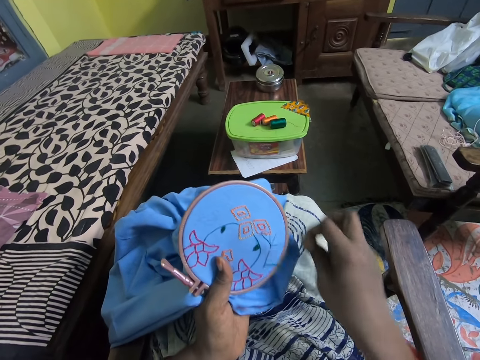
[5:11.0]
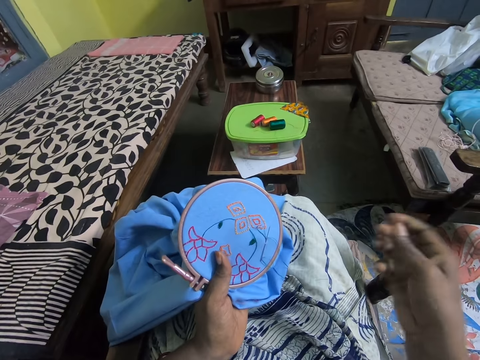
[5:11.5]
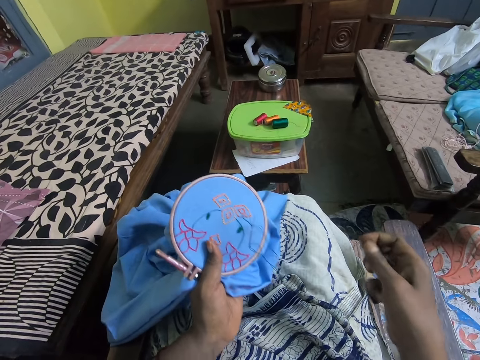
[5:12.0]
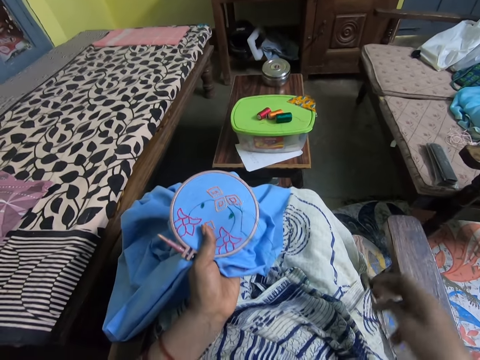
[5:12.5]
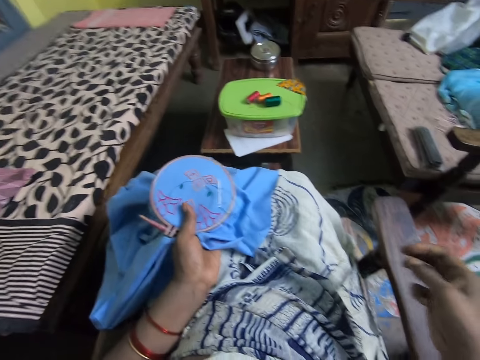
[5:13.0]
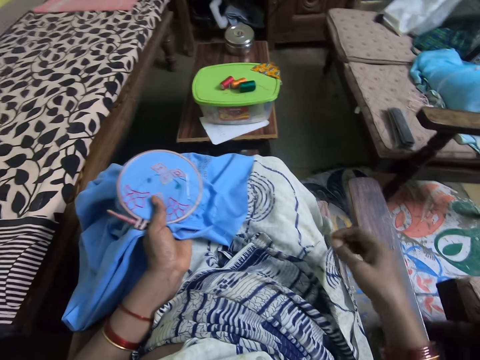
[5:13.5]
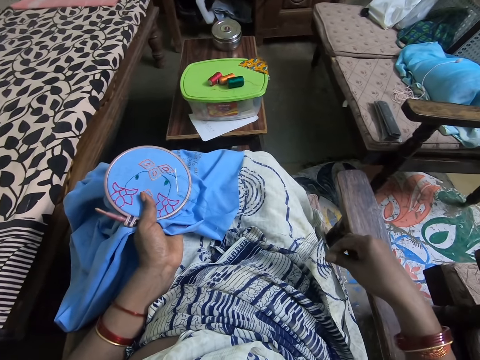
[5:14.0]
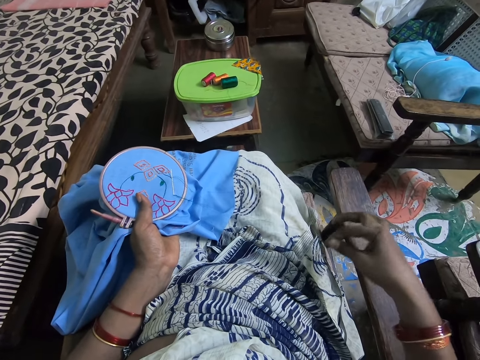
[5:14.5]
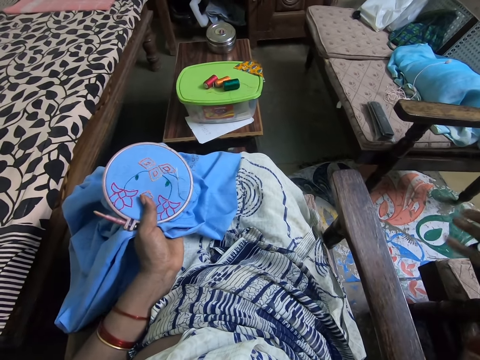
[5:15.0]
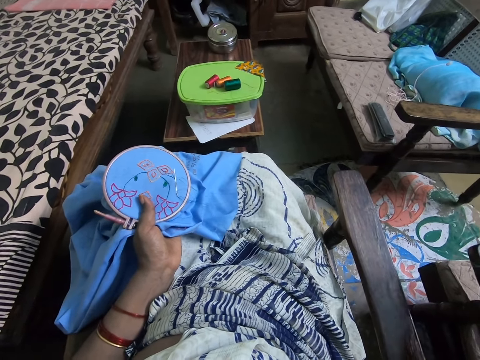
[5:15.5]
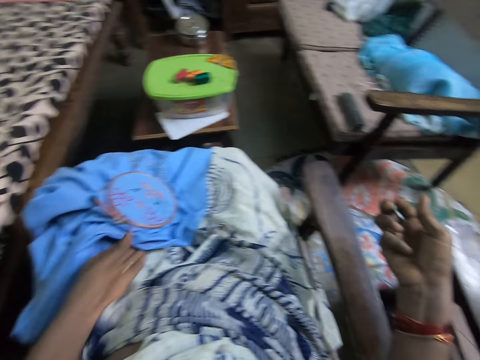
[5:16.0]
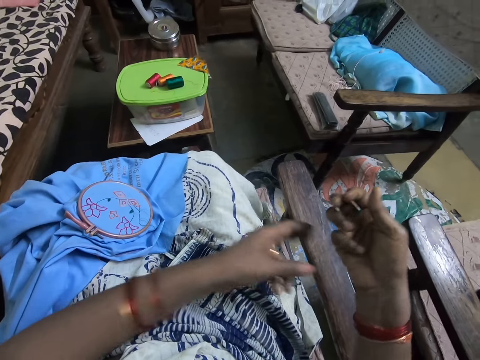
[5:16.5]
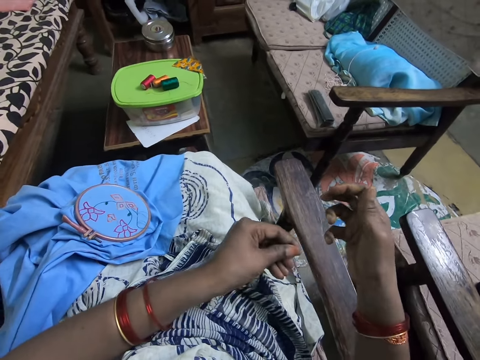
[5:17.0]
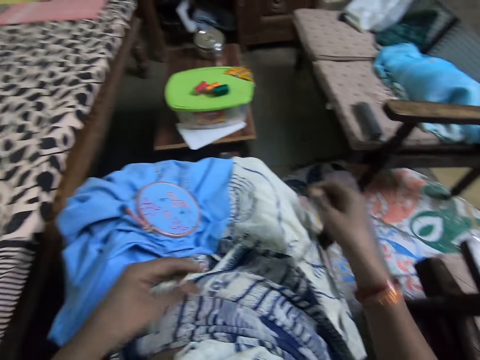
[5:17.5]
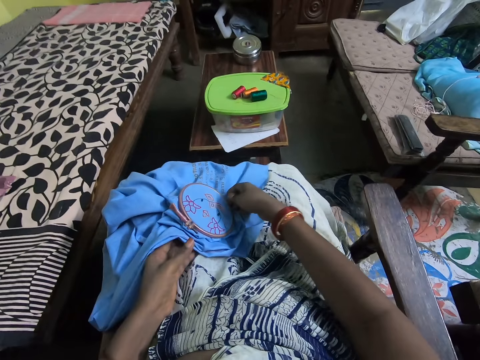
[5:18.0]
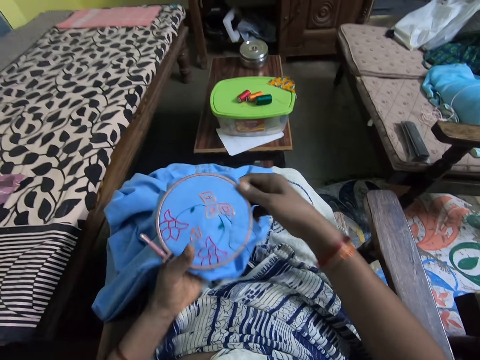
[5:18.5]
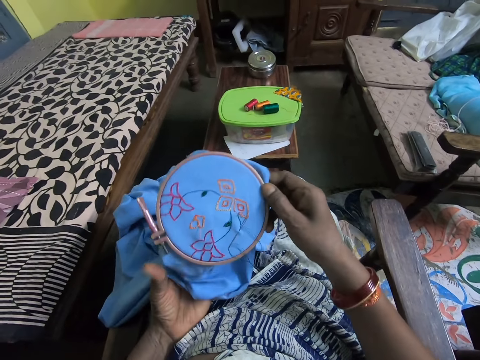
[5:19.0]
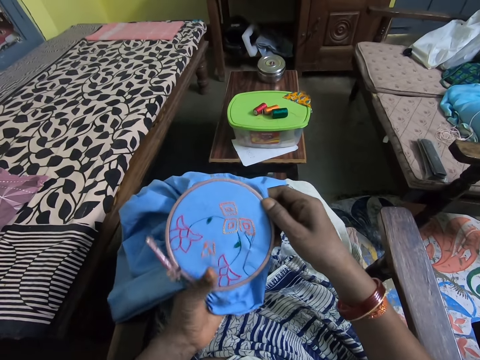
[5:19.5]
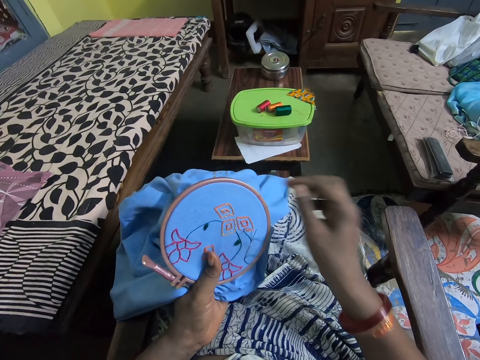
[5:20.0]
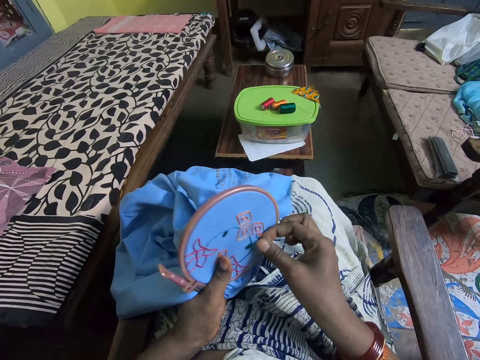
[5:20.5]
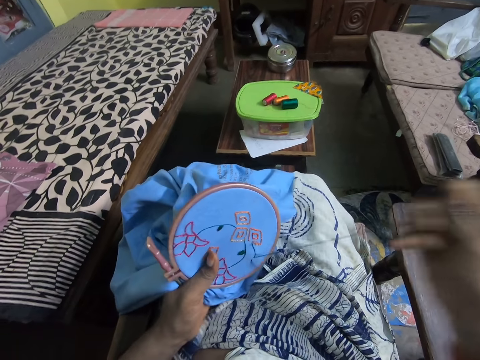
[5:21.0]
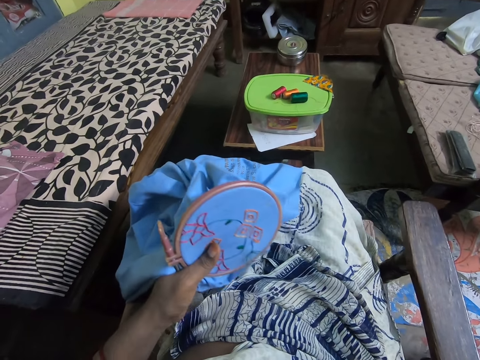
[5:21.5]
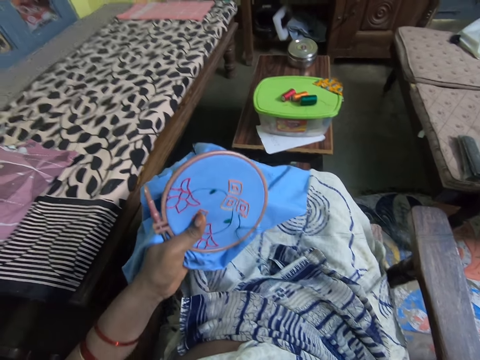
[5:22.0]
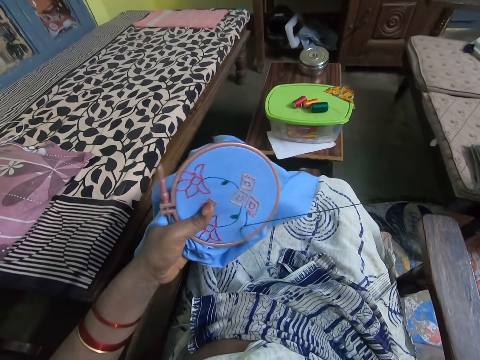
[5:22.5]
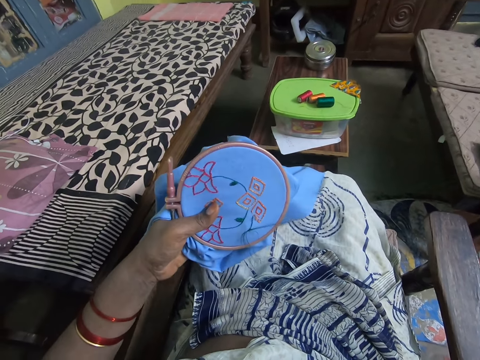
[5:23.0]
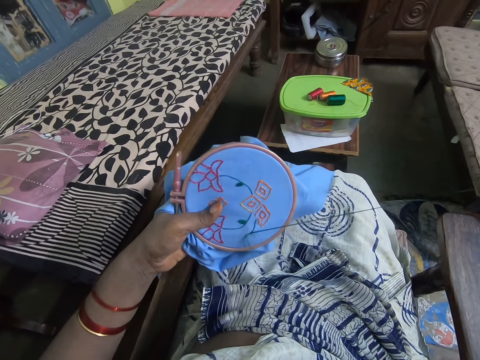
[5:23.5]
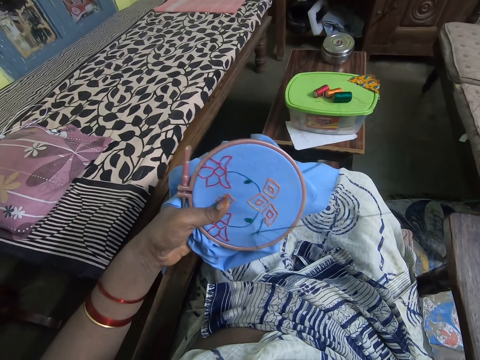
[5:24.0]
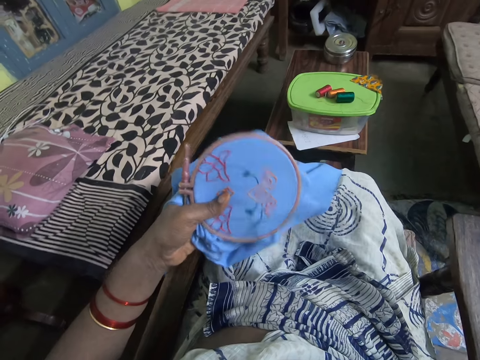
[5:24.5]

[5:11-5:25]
The camera wearer stretches the thread and puts the table cloth down. They stretch the thread, take the table cloth, pull the needle and pull the yarn.

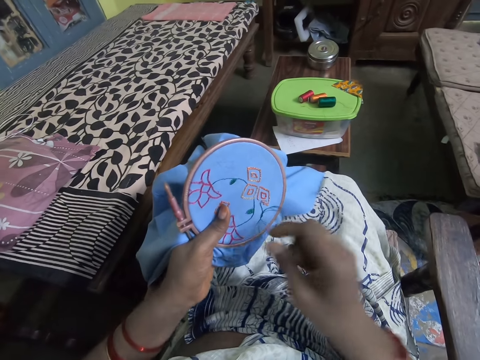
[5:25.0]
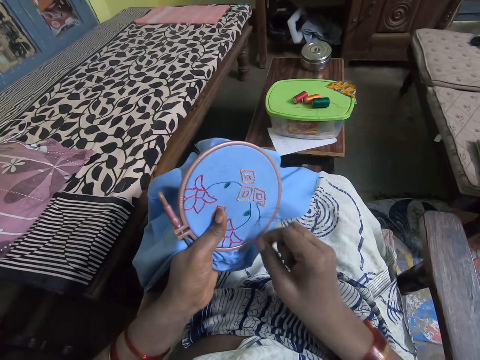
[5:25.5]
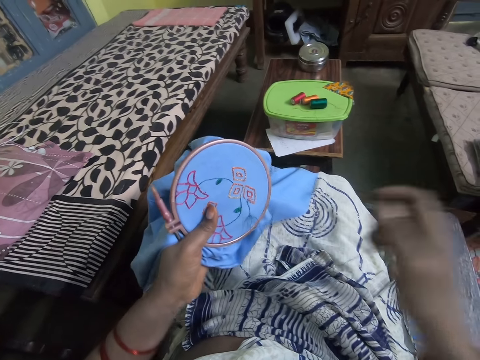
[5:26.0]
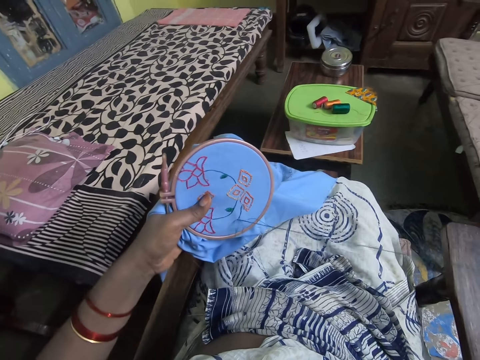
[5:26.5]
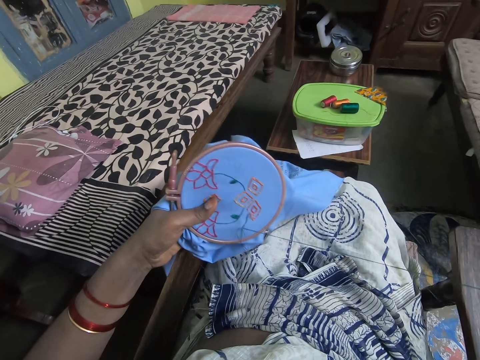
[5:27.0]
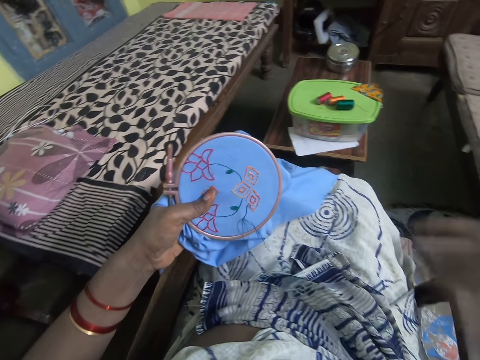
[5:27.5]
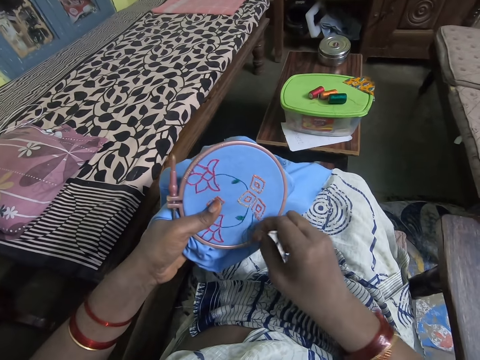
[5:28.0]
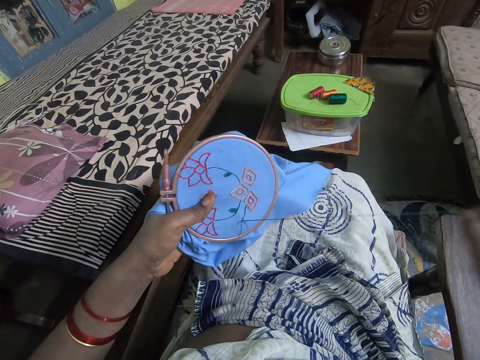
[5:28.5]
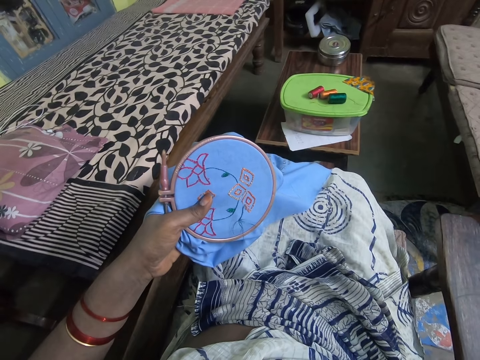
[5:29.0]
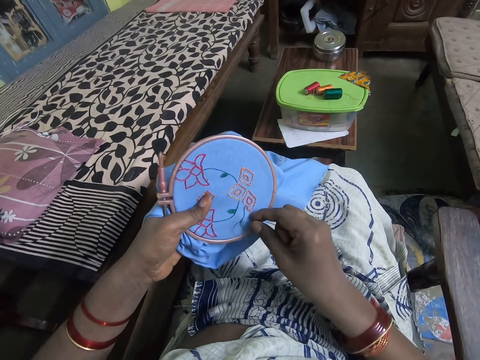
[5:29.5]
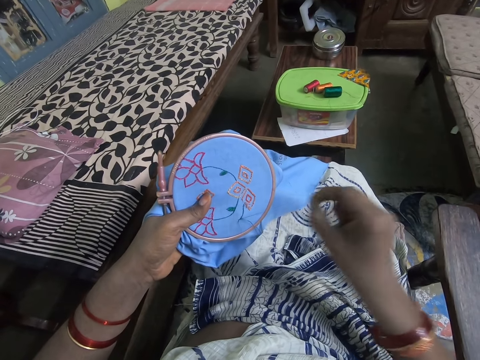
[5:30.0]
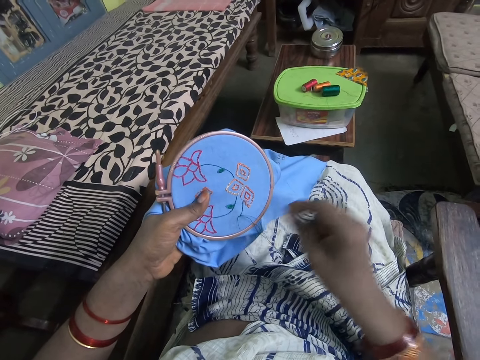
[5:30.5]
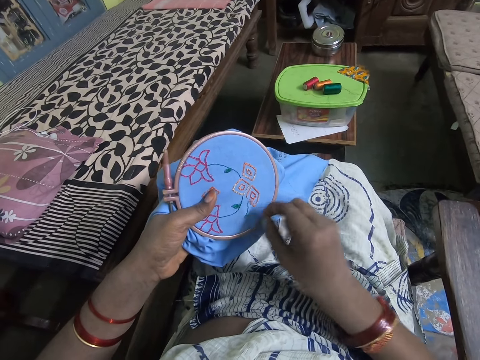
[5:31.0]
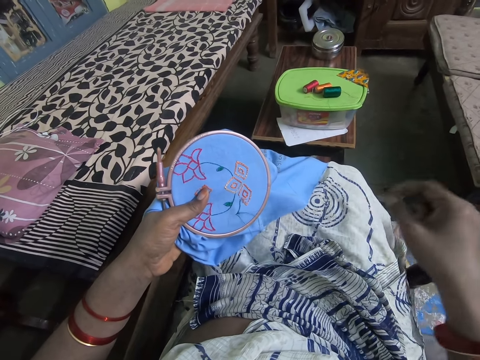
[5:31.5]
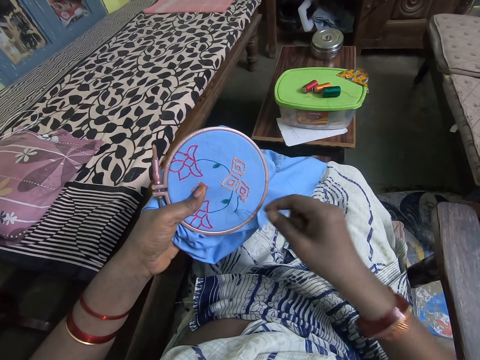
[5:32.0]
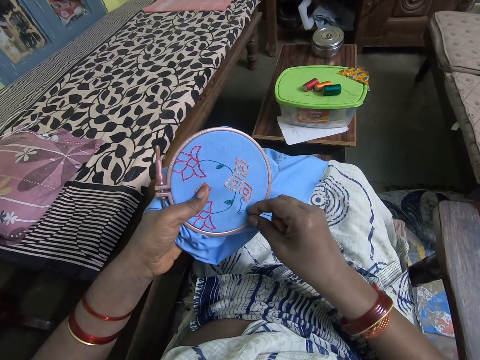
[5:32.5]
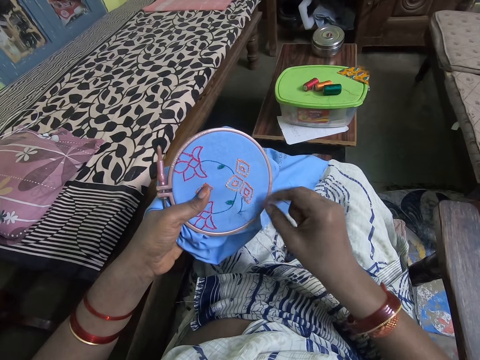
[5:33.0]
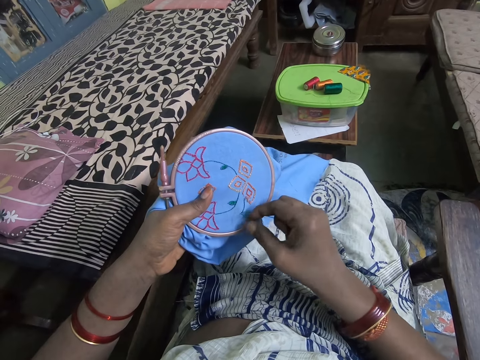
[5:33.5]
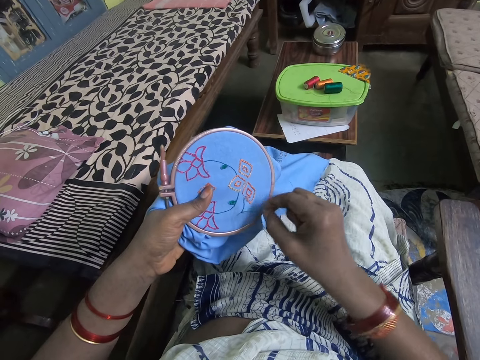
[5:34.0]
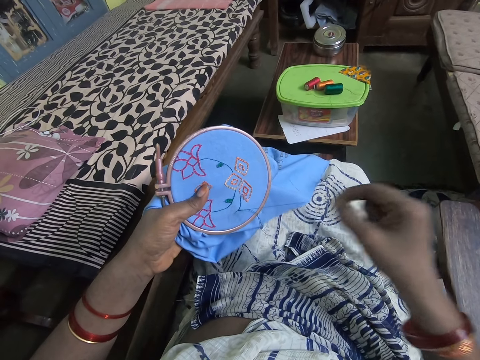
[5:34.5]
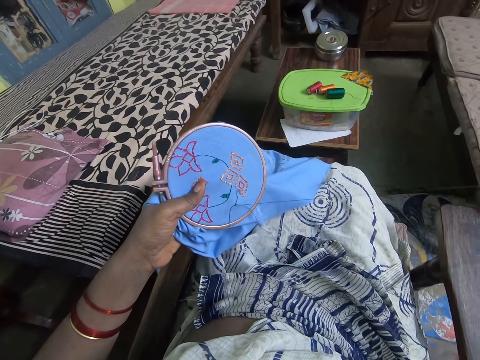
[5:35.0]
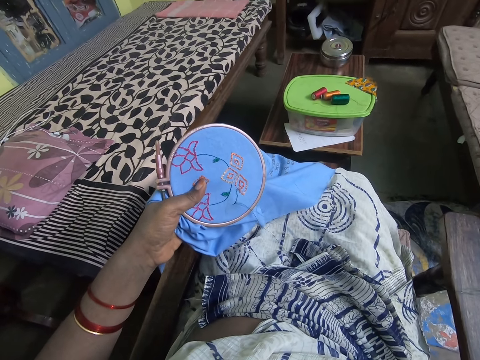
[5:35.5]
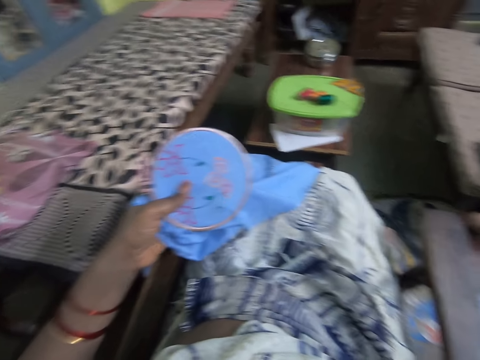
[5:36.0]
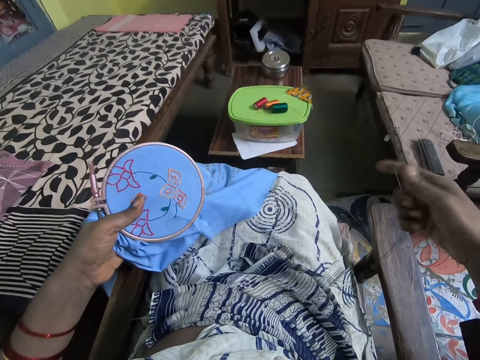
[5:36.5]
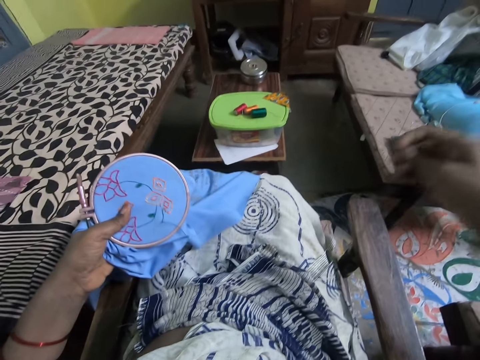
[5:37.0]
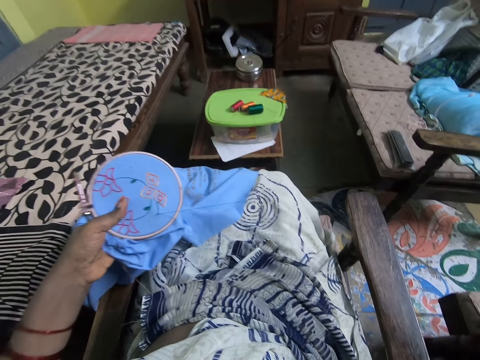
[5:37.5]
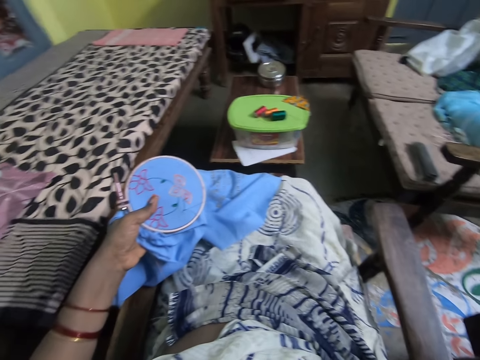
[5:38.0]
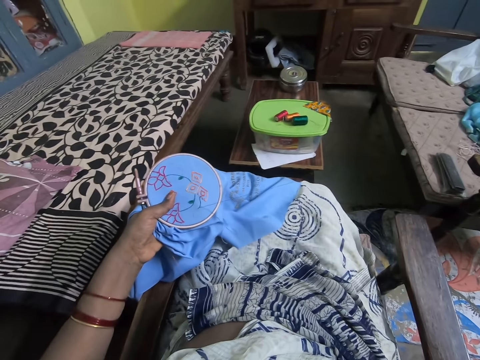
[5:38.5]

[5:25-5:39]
The camera wearer stretches the thread. They touch the table cloth and stretch the thread.
